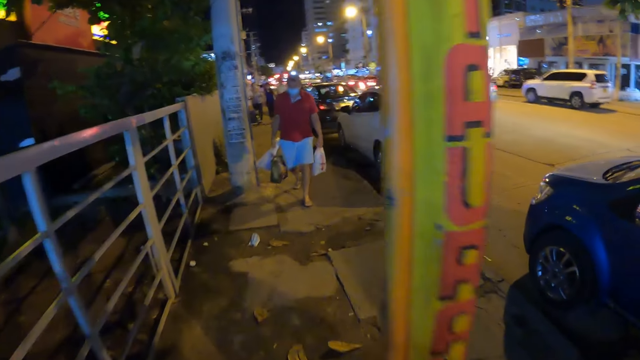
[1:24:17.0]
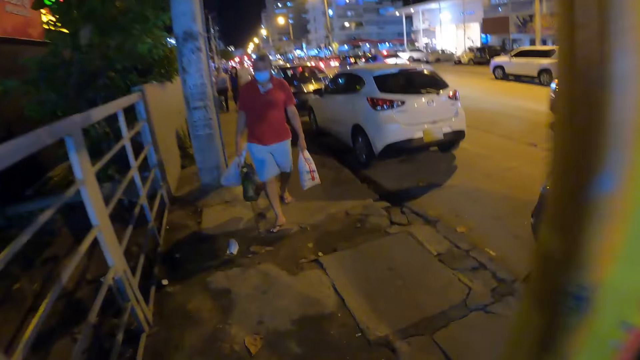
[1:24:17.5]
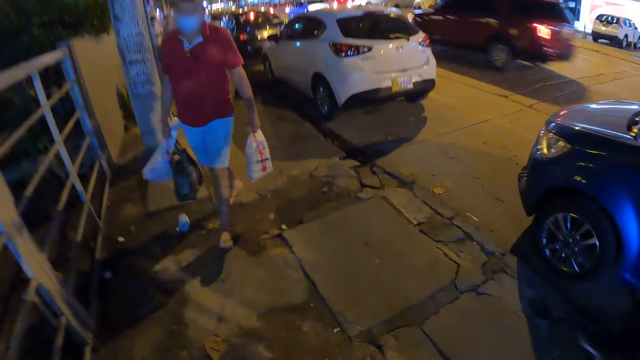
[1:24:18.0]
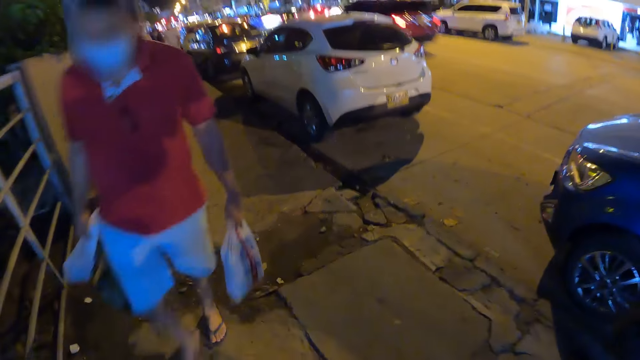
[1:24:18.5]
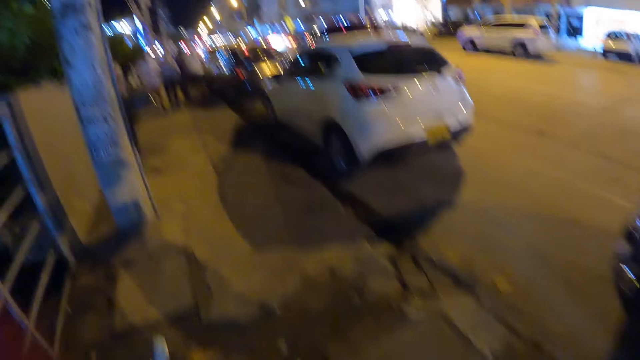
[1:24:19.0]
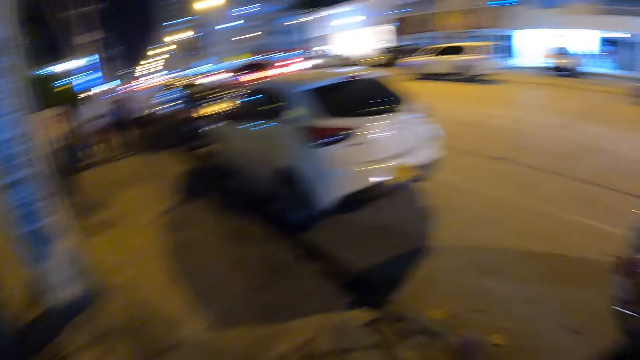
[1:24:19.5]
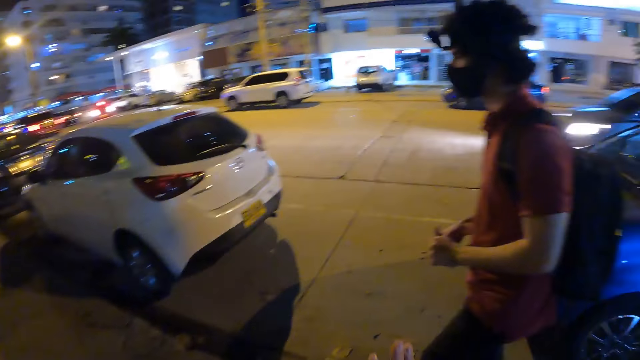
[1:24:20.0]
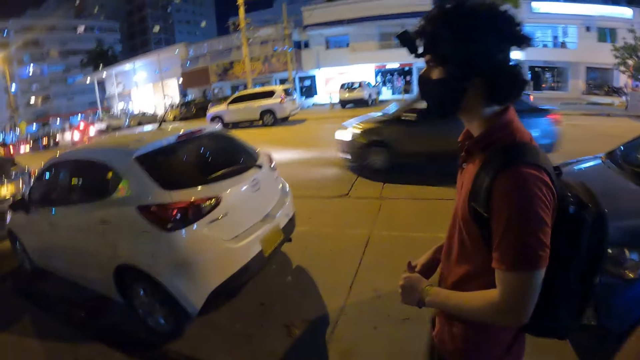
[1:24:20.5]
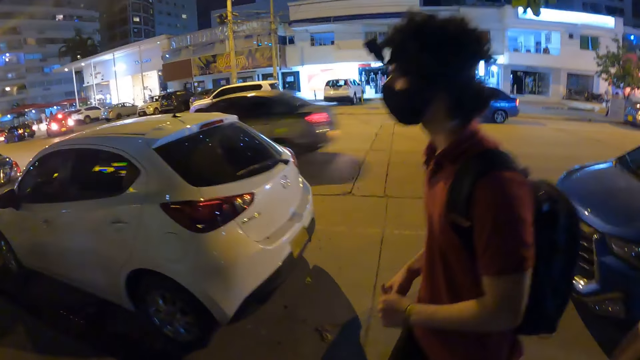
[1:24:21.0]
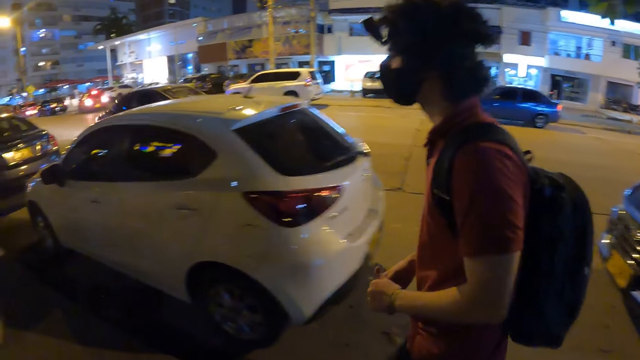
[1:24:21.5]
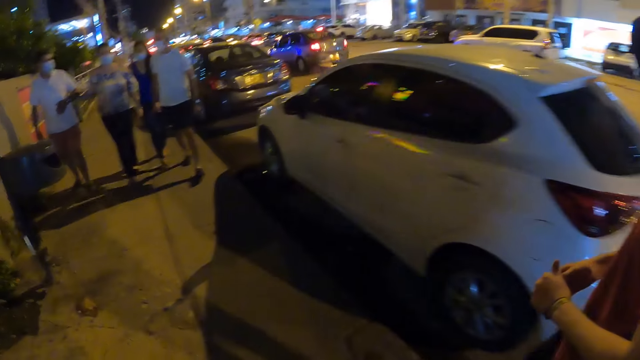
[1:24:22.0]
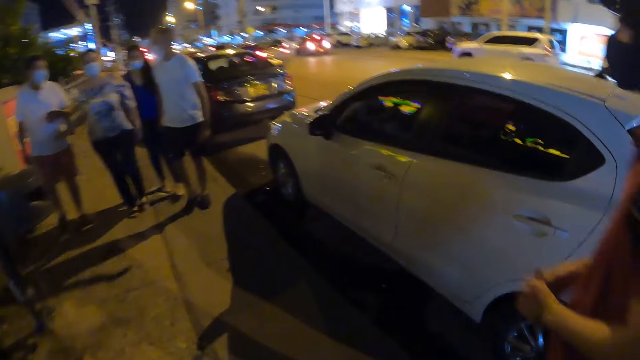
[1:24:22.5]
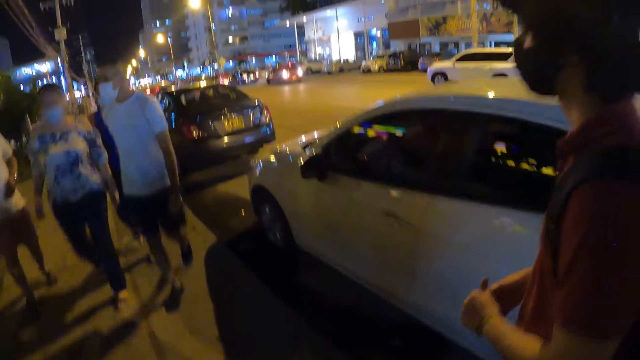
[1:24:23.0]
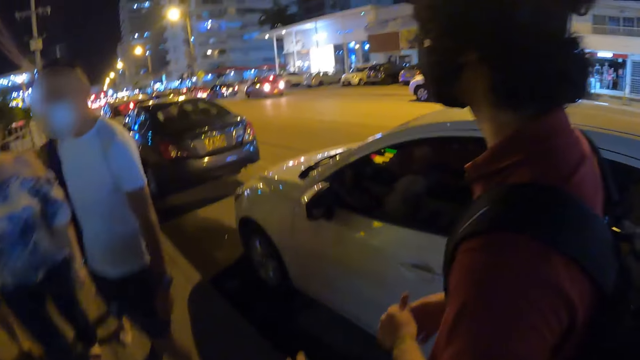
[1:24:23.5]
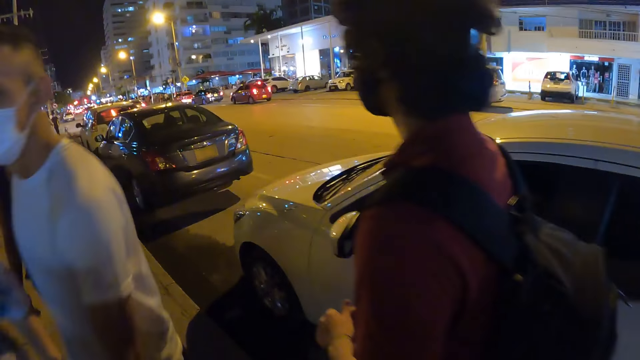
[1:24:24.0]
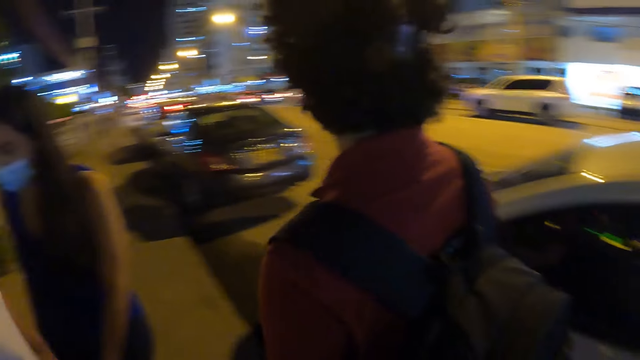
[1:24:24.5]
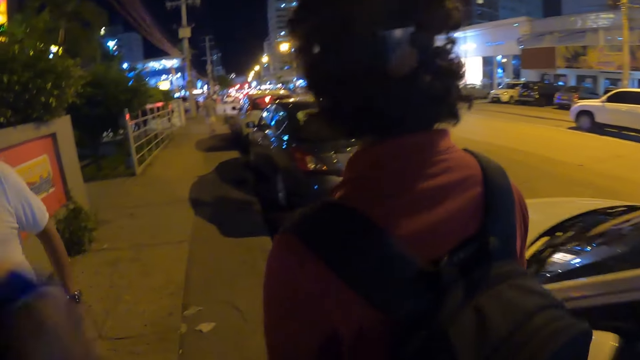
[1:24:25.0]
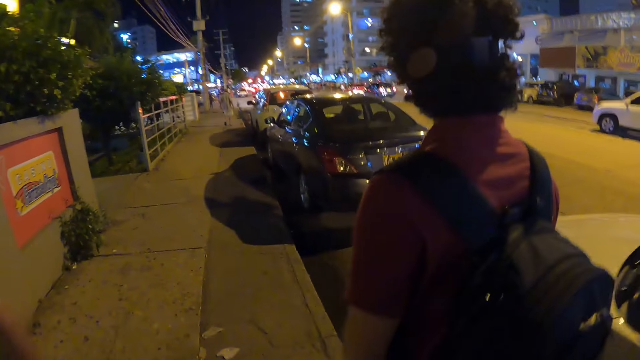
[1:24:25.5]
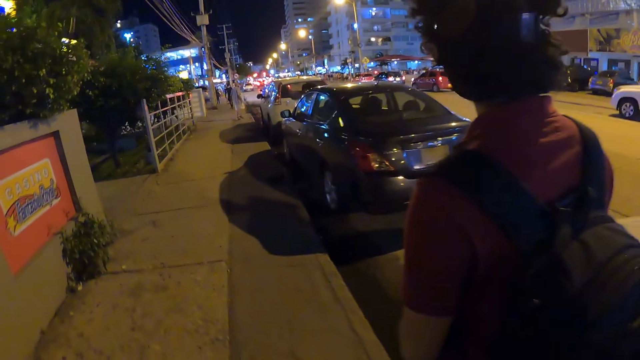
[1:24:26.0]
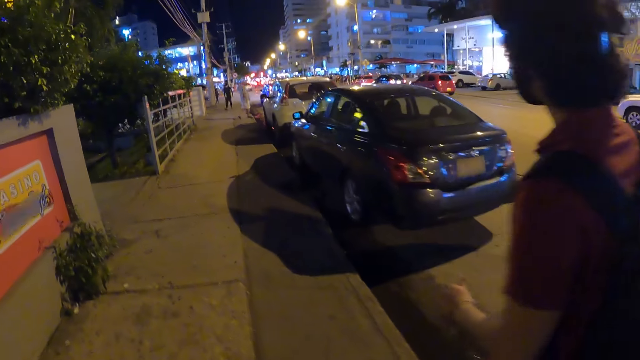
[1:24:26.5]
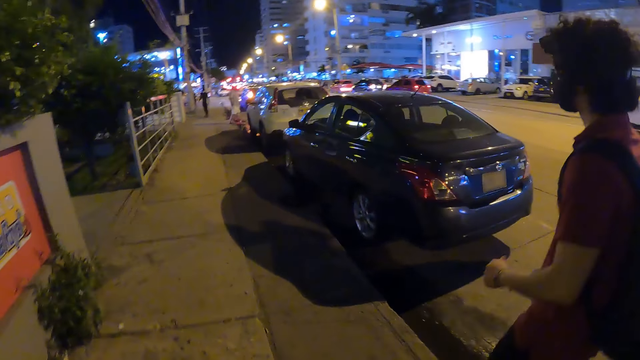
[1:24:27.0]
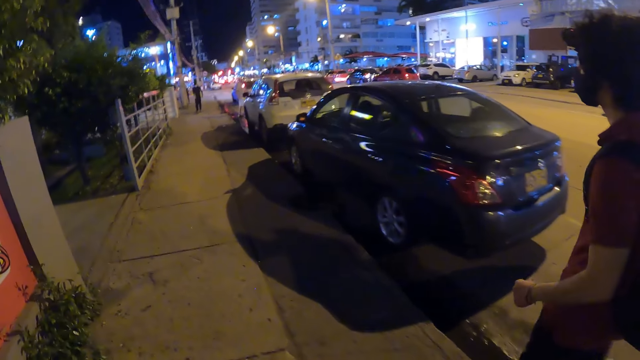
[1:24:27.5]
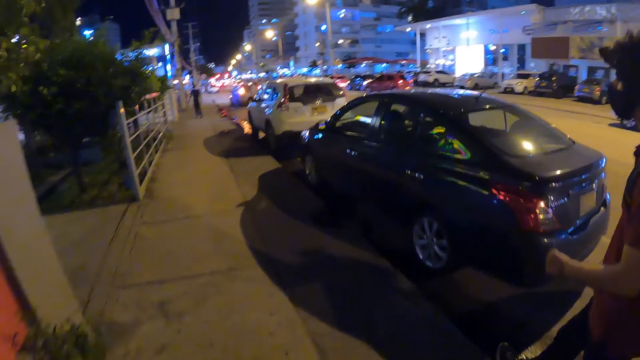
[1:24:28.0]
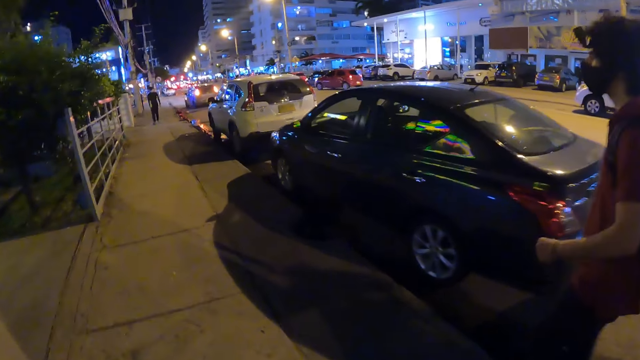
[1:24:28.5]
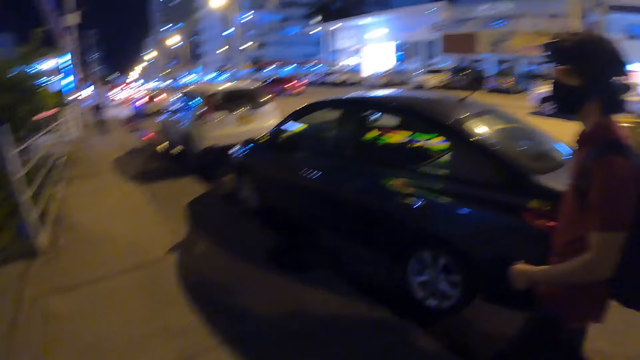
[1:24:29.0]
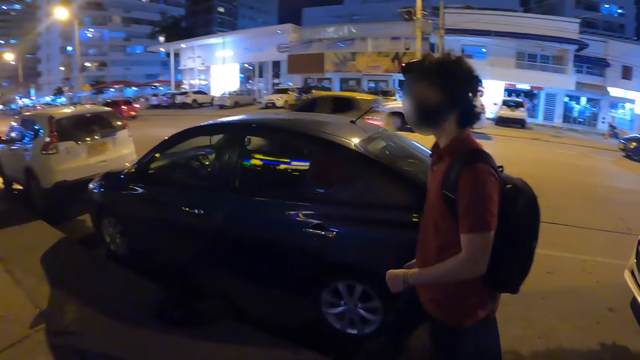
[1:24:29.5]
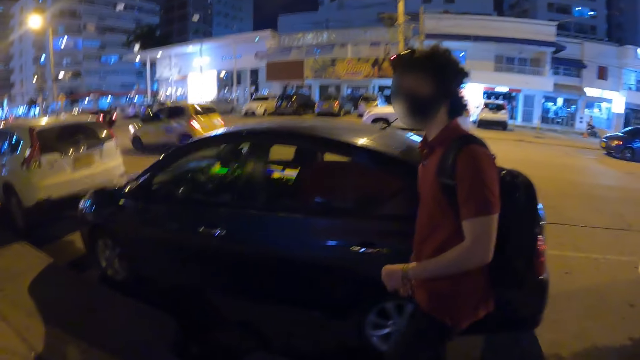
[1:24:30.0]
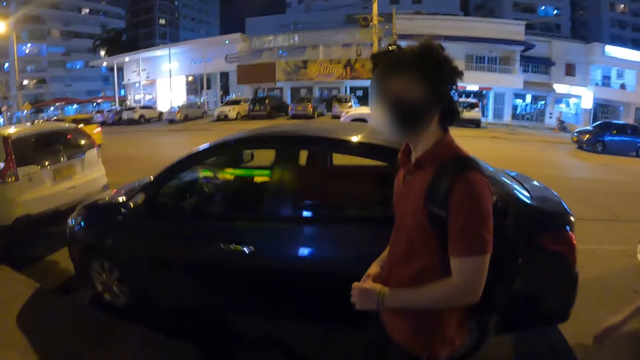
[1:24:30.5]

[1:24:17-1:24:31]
A man walks past the camera wearer. The man walks along the path. The camera wearer walks along the path. The man walks along the path. The camera wearer walks along the path.

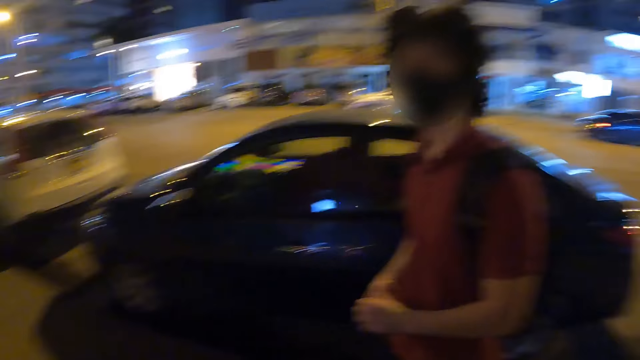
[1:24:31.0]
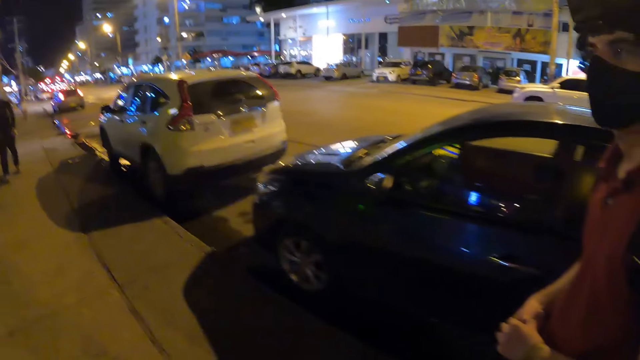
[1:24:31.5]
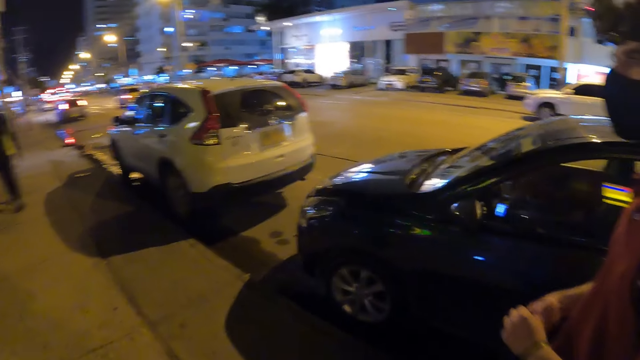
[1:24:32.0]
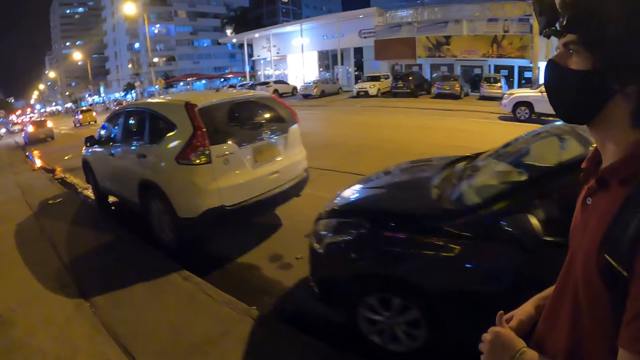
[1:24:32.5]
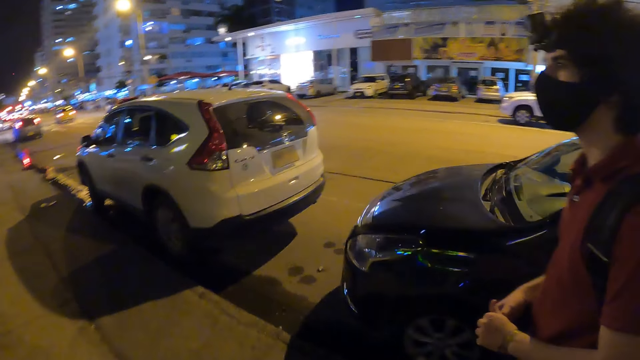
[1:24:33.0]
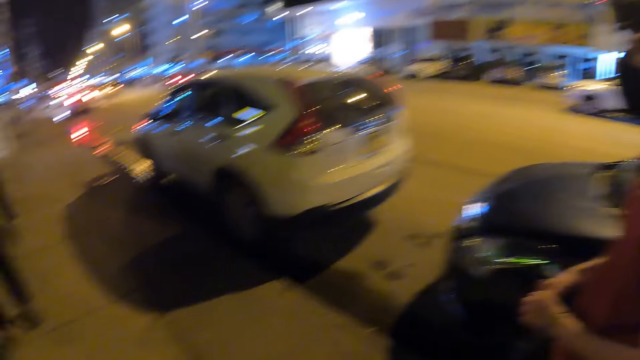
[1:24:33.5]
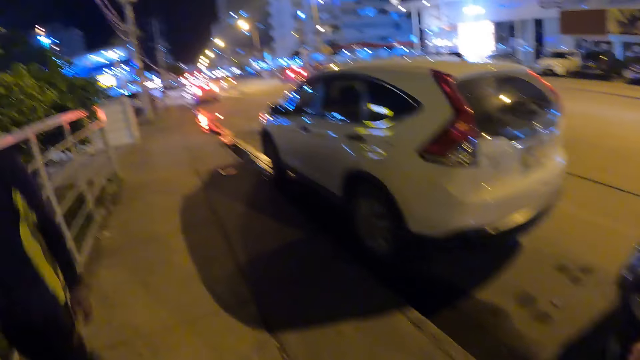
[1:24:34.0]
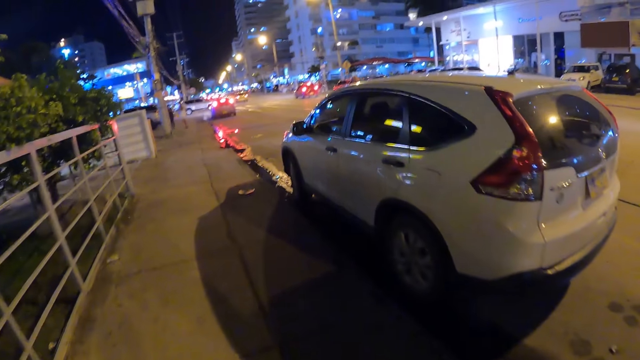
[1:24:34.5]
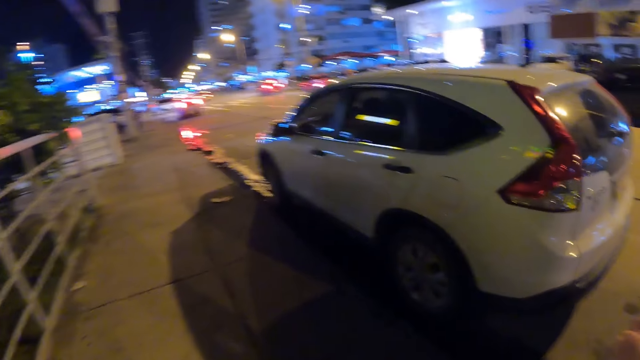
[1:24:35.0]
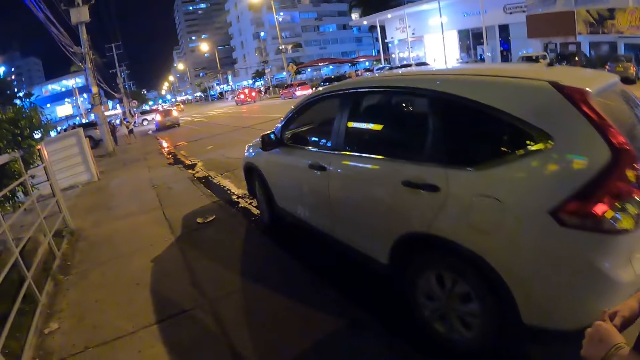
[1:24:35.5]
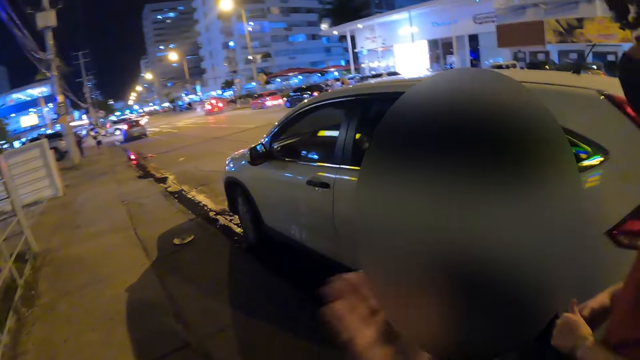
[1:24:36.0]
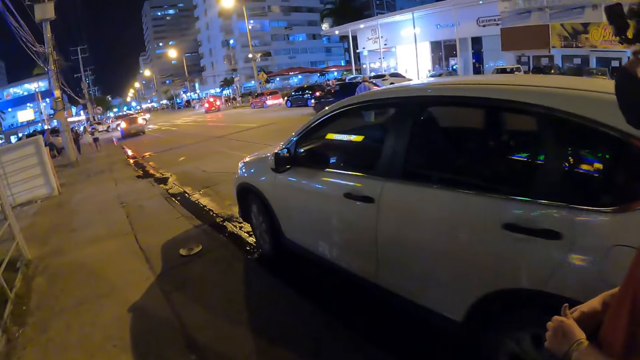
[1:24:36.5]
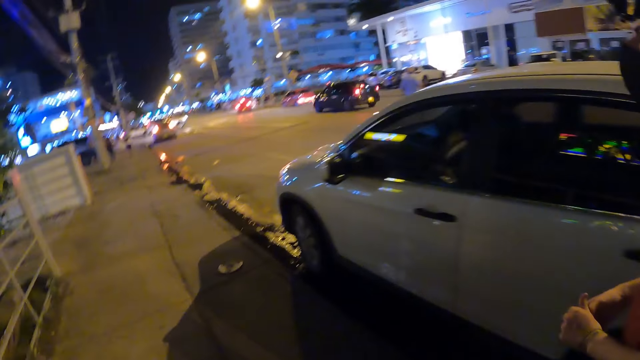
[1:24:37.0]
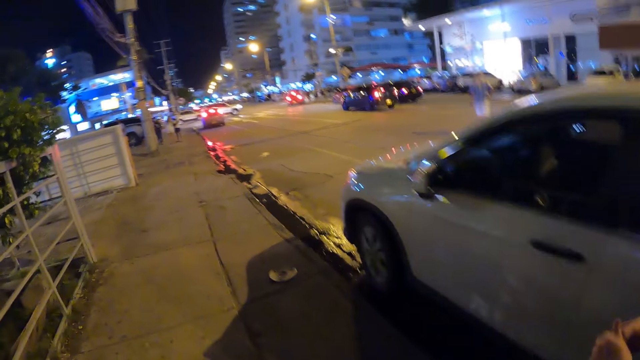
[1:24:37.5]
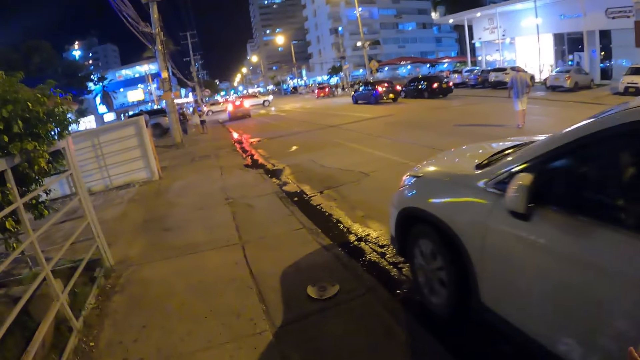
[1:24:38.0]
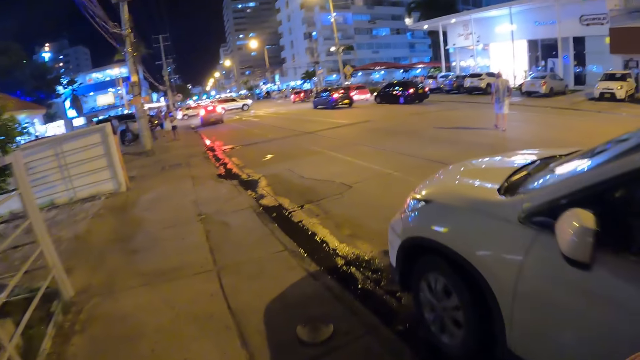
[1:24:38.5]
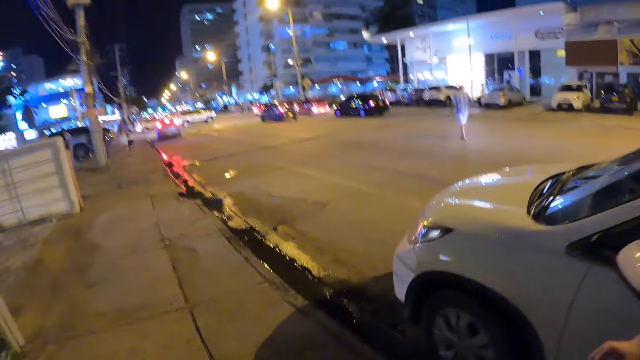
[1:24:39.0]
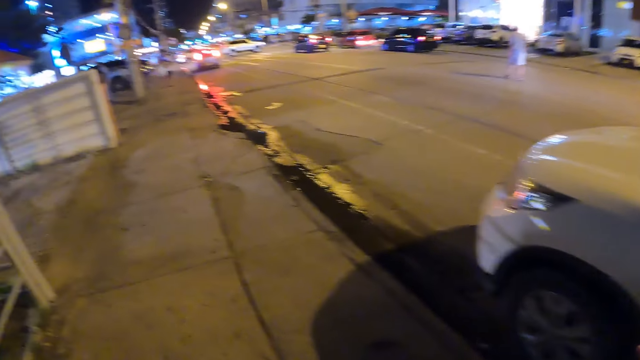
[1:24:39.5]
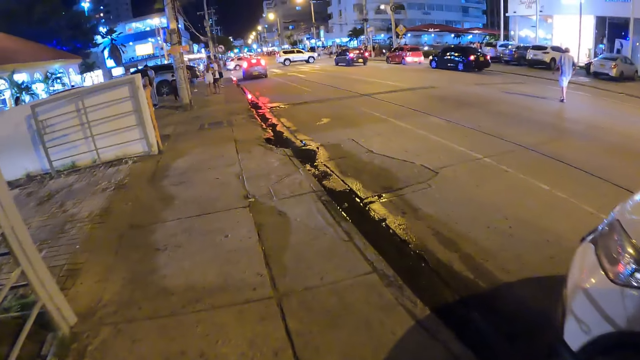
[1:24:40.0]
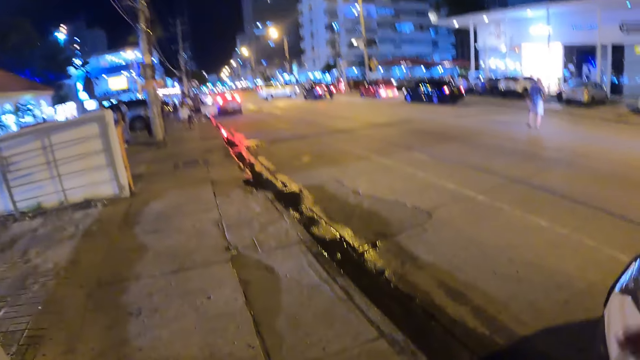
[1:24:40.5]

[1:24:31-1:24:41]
A man walks along the path. The man walks past the camera wearer. The camera wearer gestures his hand. The man walks along the path. The camera wearer walks along the path.
